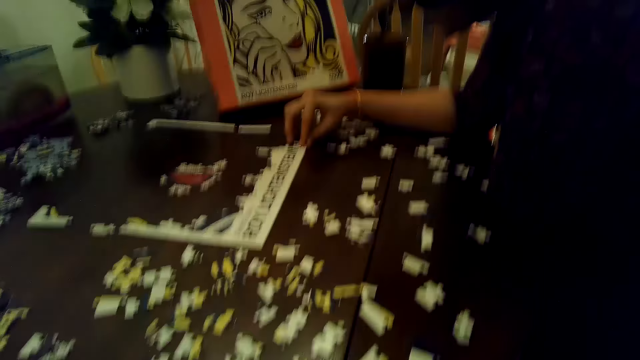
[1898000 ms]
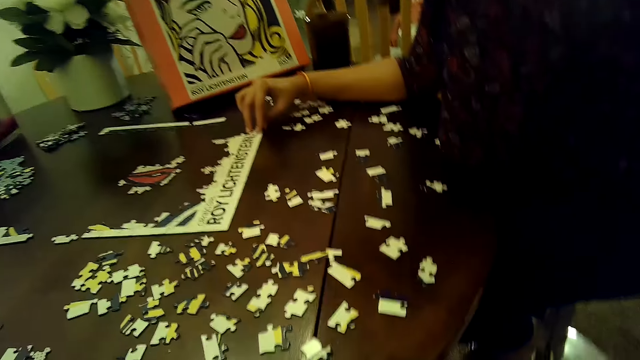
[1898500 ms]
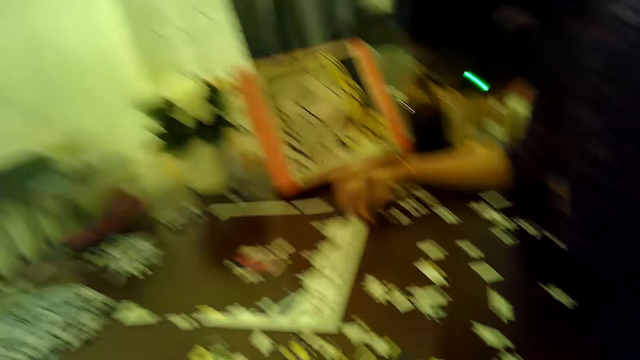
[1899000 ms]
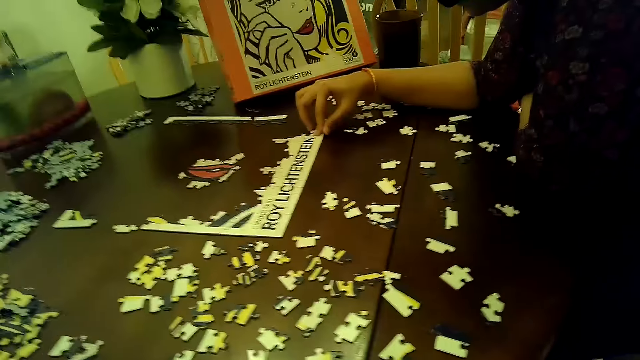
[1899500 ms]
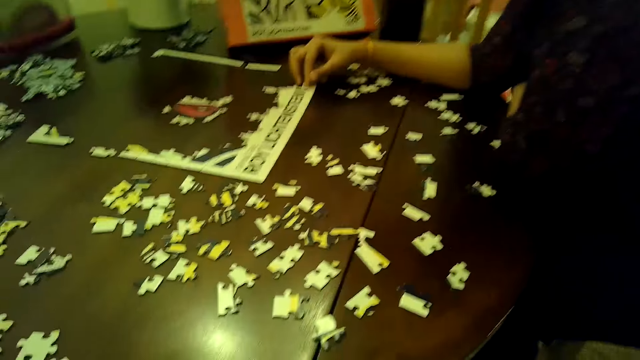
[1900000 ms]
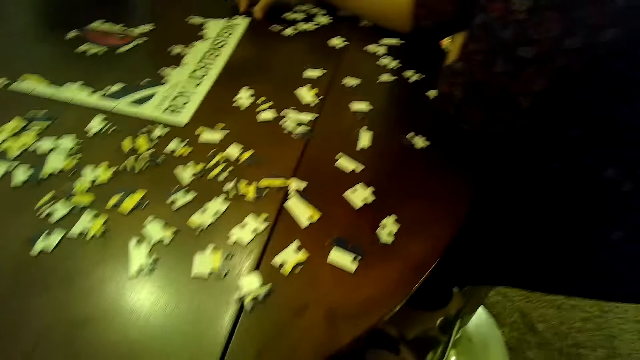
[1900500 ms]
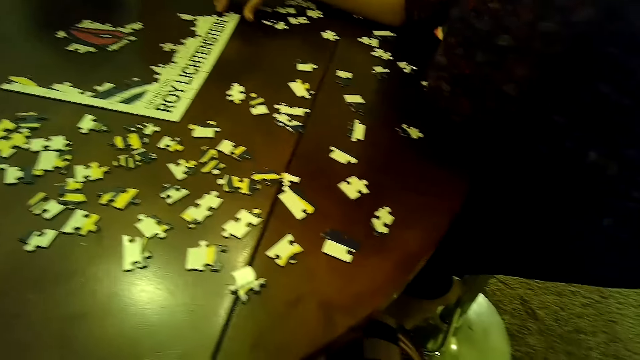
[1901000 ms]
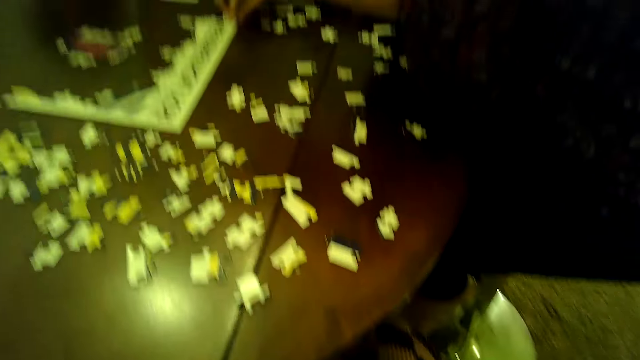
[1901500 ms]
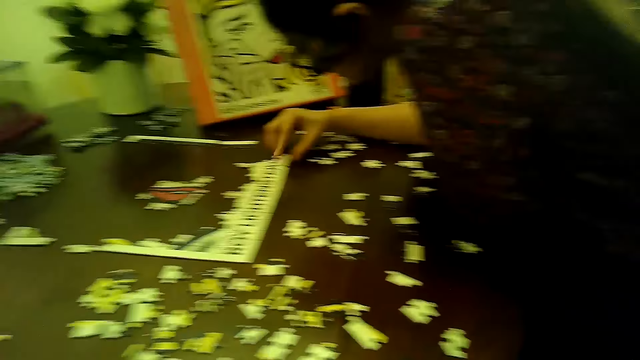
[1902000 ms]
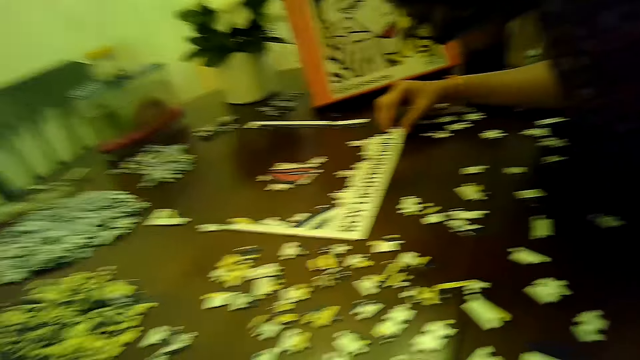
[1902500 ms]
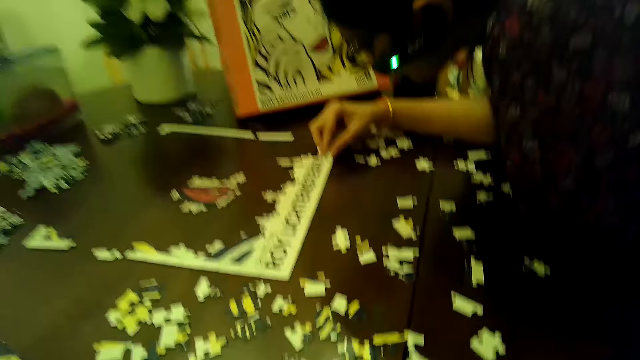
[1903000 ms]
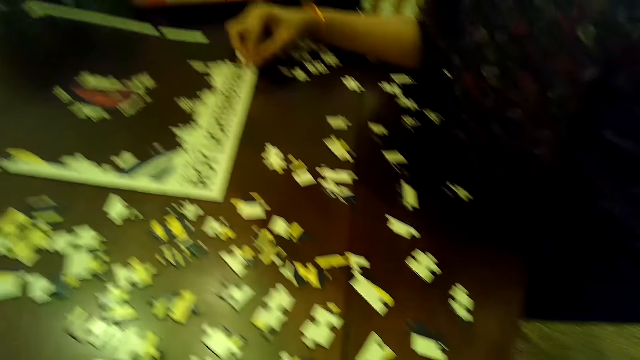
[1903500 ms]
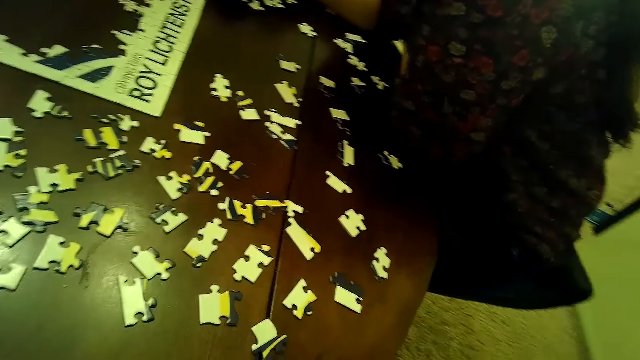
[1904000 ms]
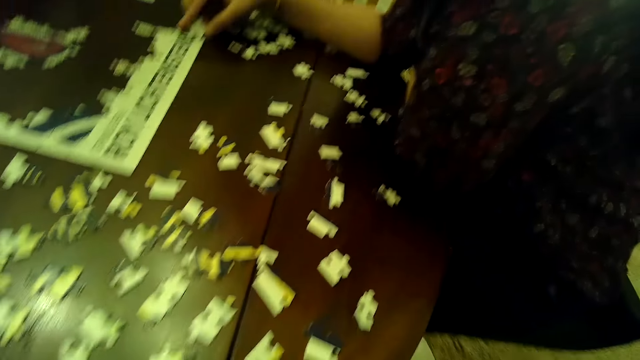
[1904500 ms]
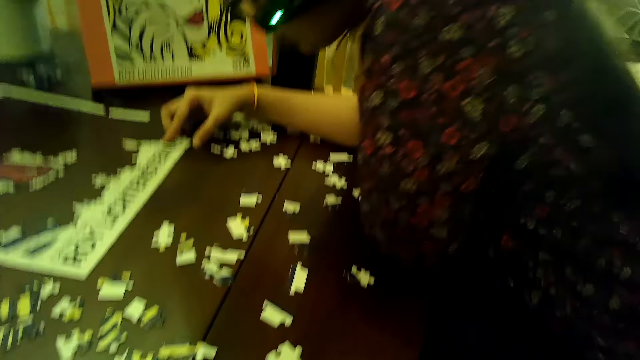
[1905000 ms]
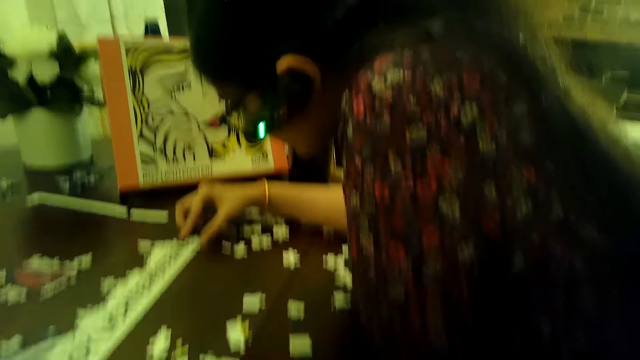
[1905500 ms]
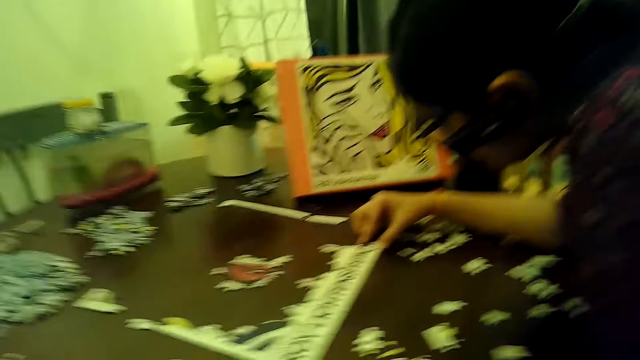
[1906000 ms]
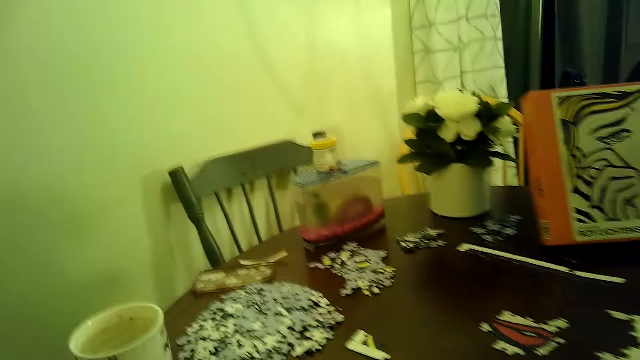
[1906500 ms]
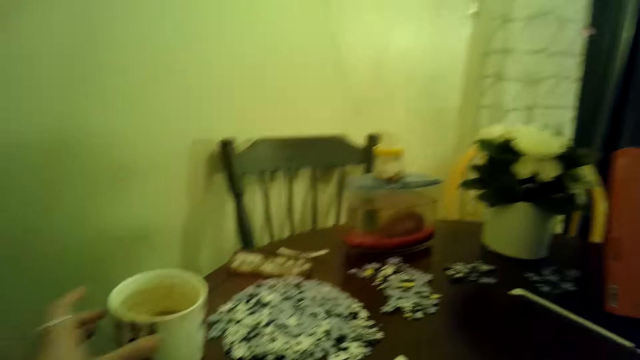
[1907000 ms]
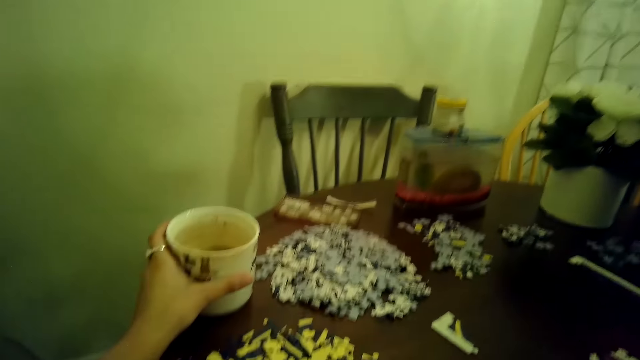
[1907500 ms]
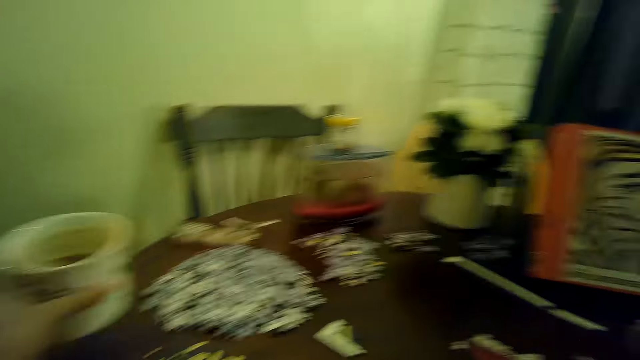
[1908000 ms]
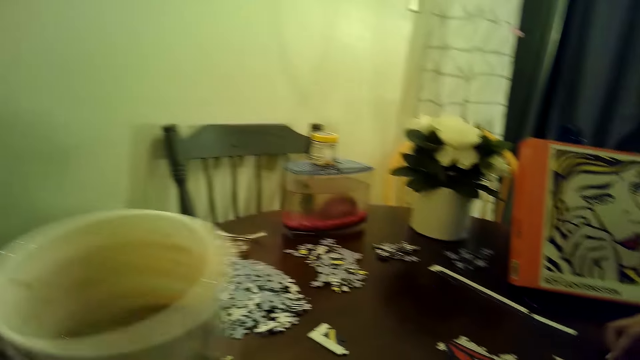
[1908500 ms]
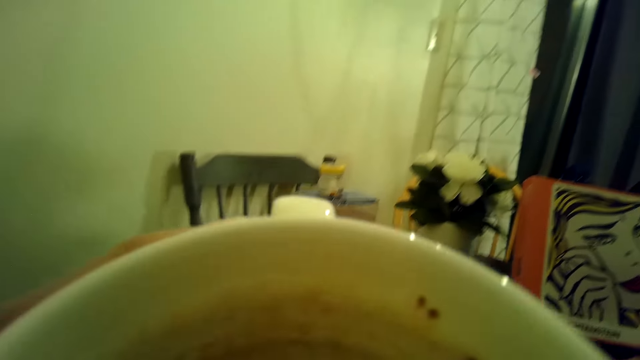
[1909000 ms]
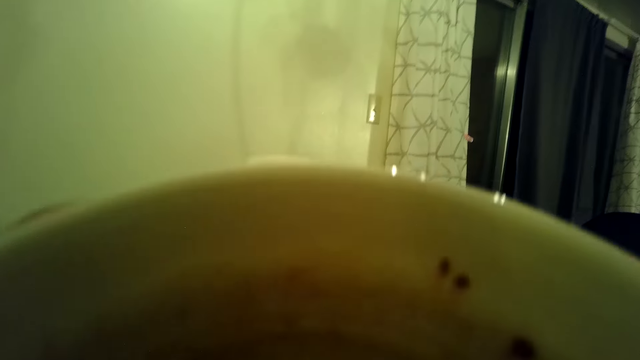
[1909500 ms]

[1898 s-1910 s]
A woman inserts a puzzle piece into the tile on the table with her right hand. The camera wearer looks at the puzzles. She picks up a cup of tea from the table with her left hand. She drinks from the cup of tea in her left hand.

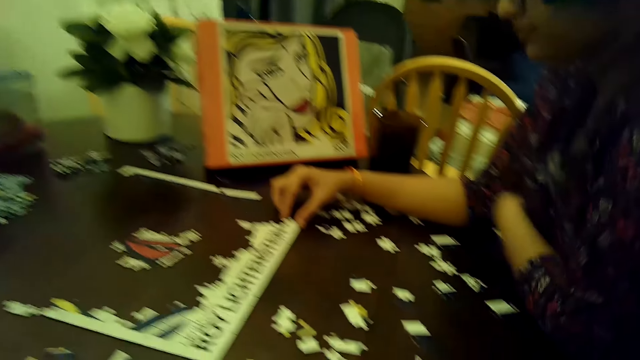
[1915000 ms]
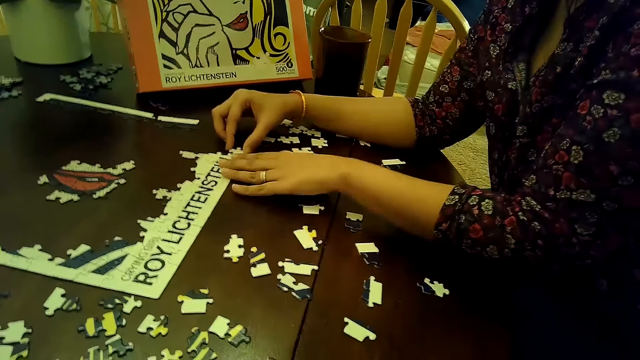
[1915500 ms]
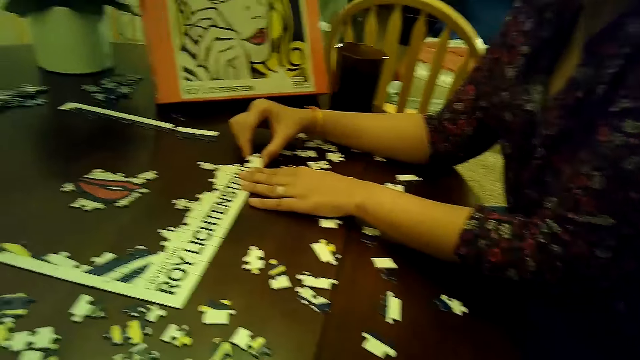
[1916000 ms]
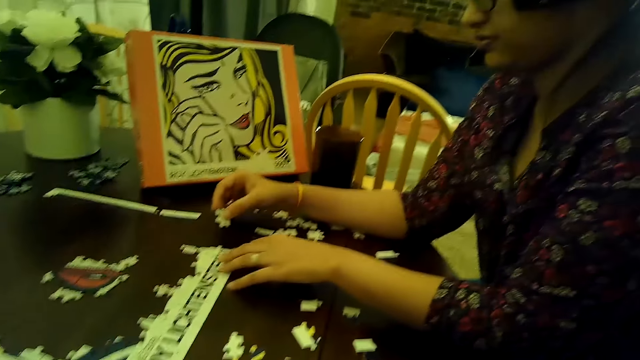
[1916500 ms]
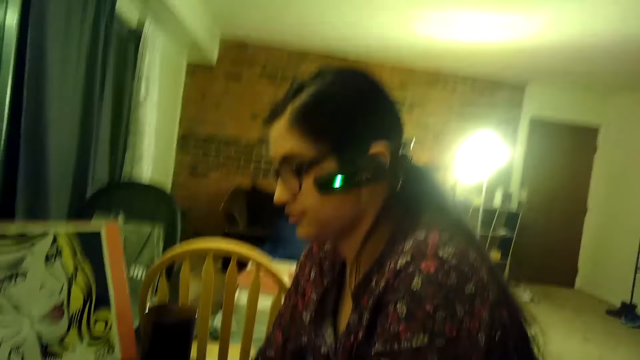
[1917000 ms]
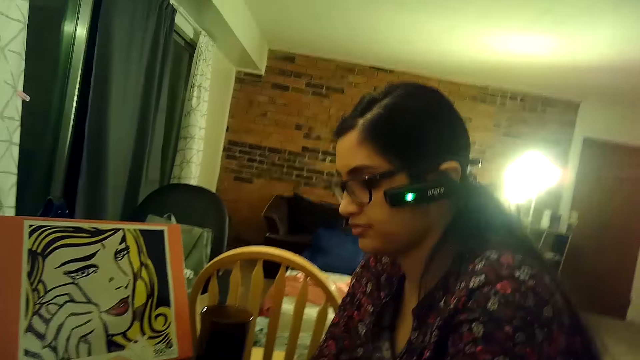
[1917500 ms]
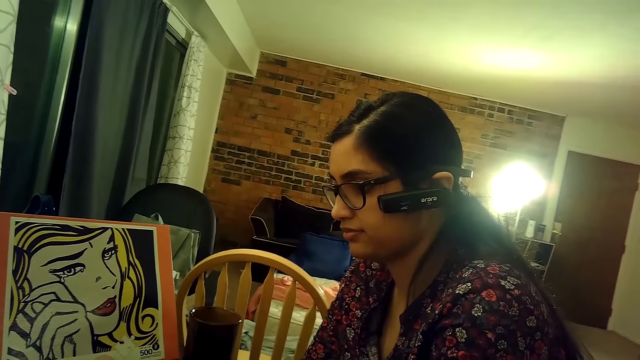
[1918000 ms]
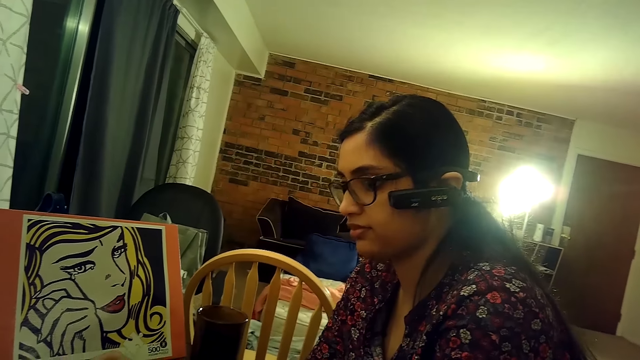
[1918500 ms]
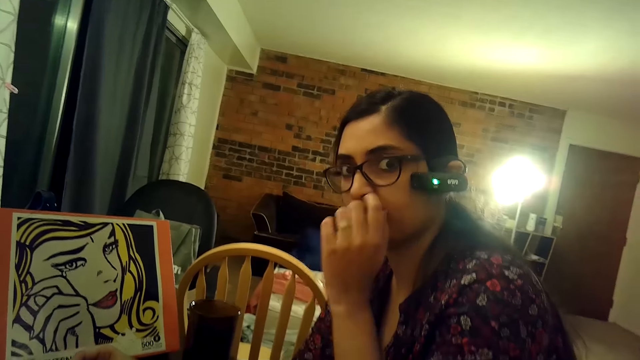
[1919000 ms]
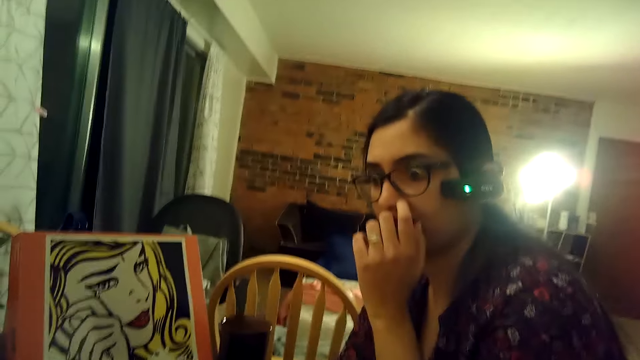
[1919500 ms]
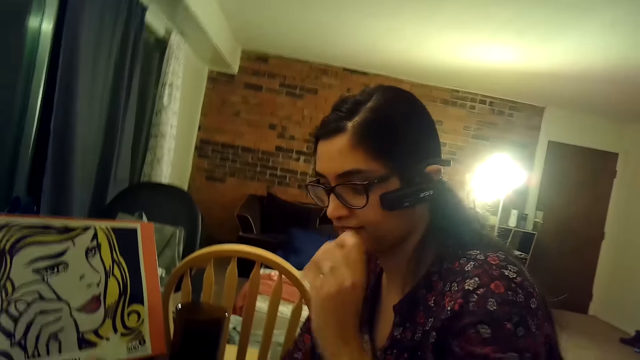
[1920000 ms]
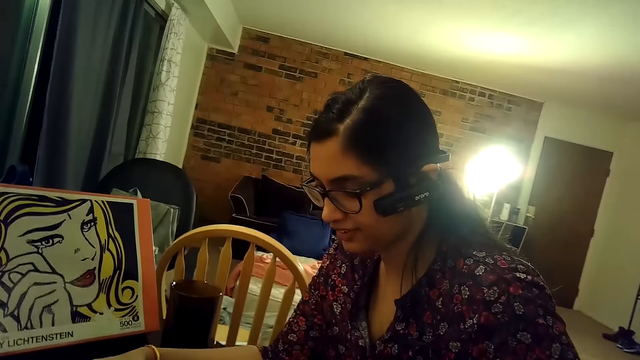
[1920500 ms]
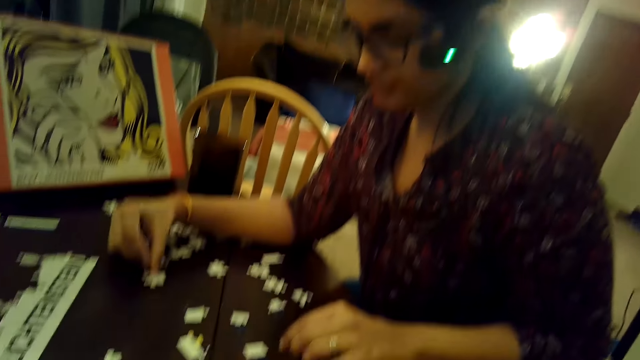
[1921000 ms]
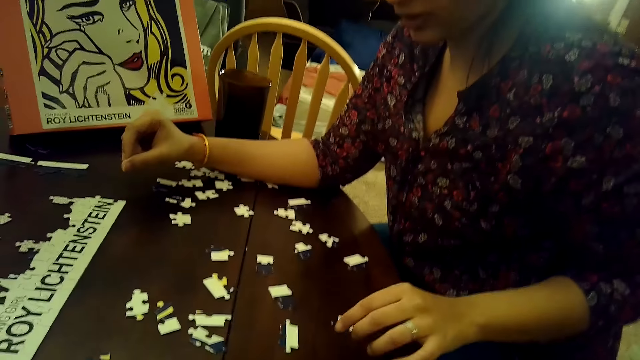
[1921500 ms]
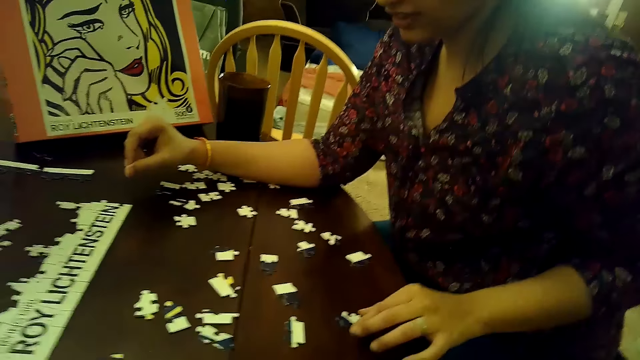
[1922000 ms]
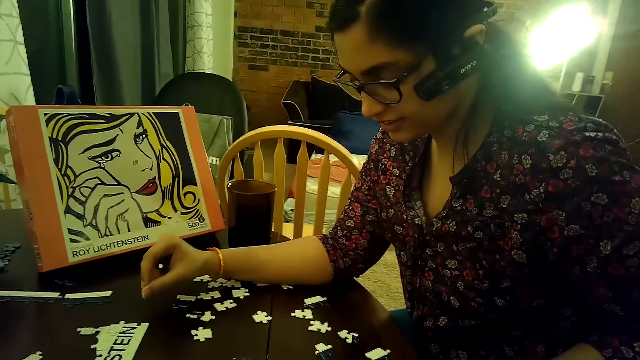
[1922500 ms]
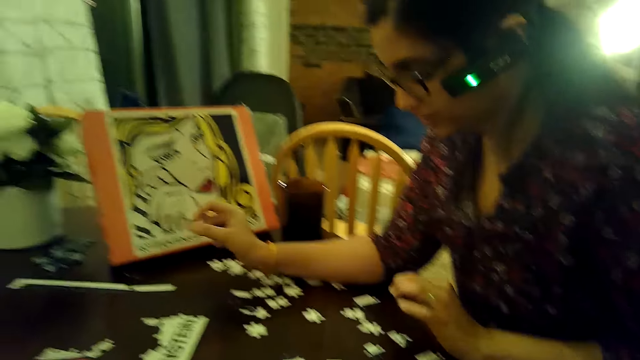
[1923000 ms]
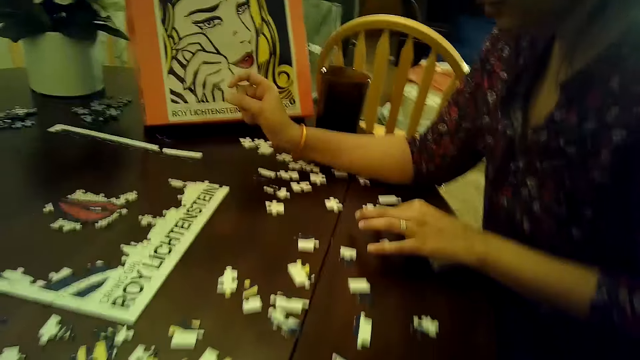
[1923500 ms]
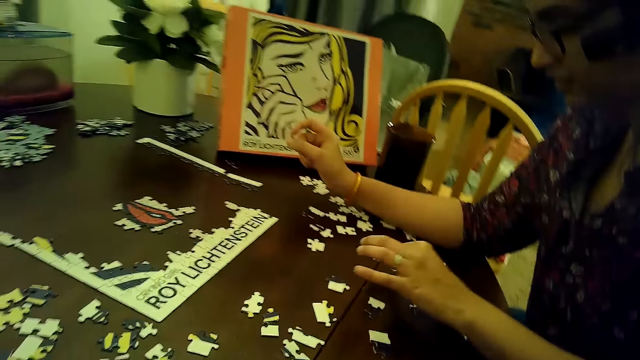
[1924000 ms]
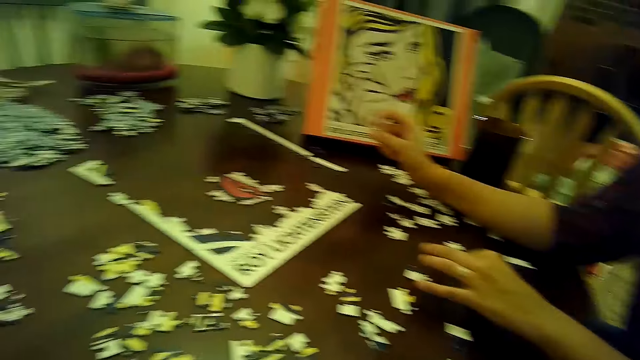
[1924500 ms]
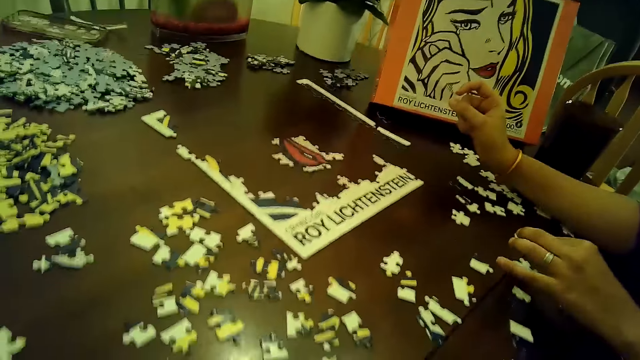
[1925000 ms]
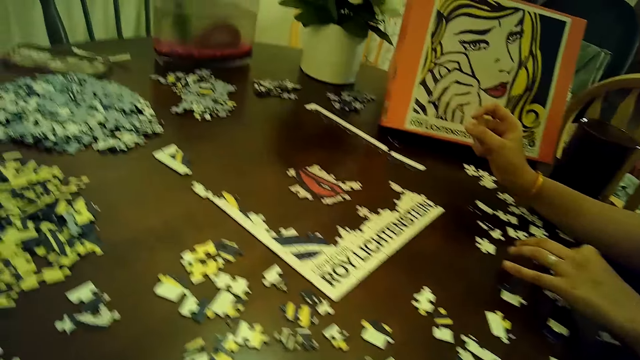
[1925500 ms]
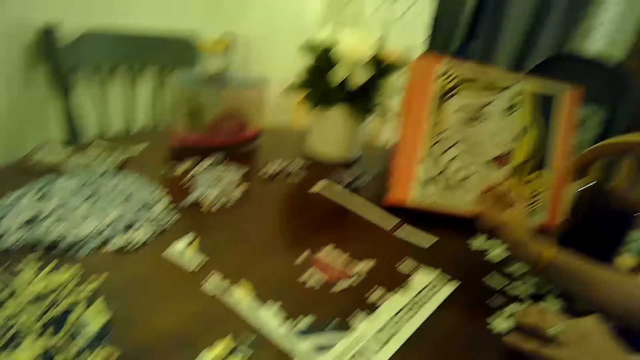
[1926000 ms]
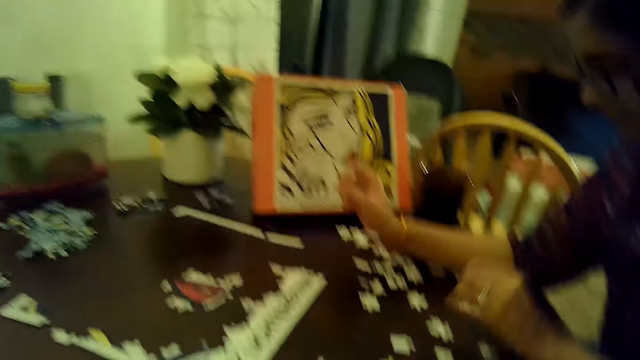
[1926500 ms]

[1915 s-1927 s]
A woman holds down the puzzle tile on the table with her left hand. She removes a puzzle piece from the puzzle tile on the table with her right hand. She arranges cards on the table. She touches her nose with her left hand. She drops the puzzle piece on the table with her right hand. She touches a puzzle piece on the table with her left hand. She moves a puzzle piece on the table with her left hand. She moves a puzzle piece again.
